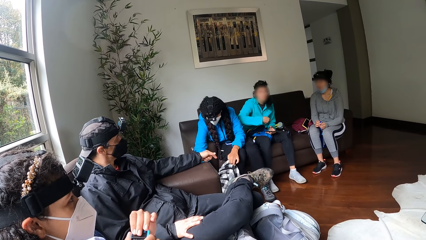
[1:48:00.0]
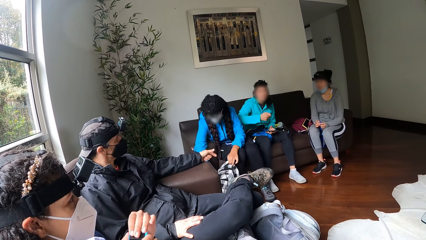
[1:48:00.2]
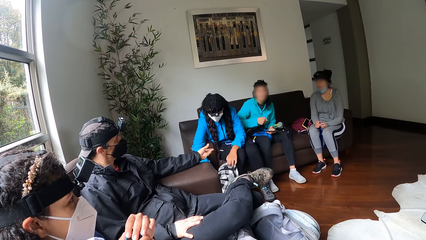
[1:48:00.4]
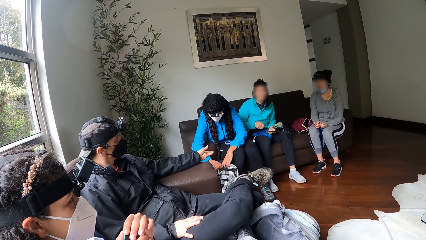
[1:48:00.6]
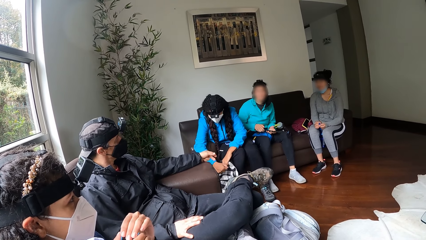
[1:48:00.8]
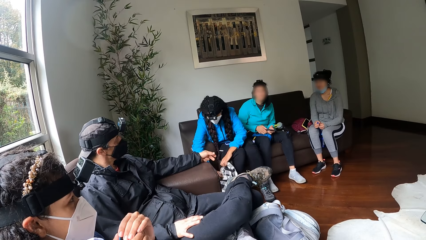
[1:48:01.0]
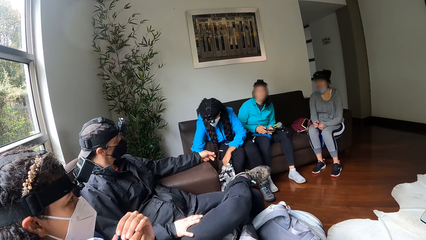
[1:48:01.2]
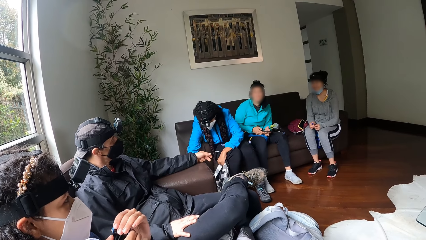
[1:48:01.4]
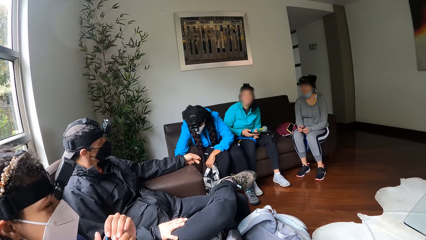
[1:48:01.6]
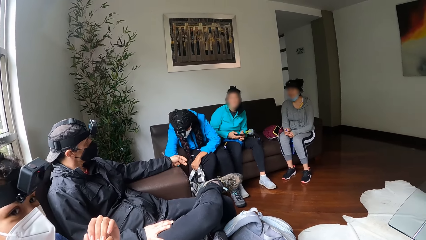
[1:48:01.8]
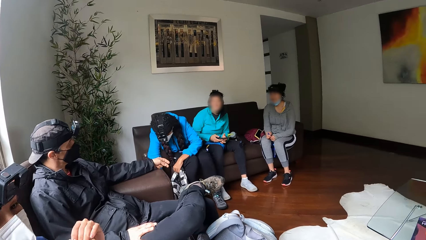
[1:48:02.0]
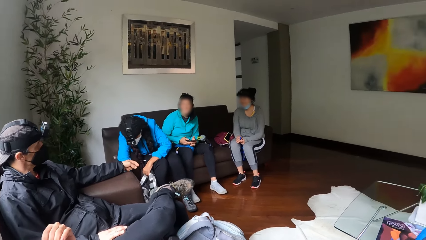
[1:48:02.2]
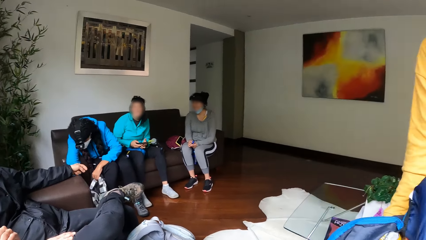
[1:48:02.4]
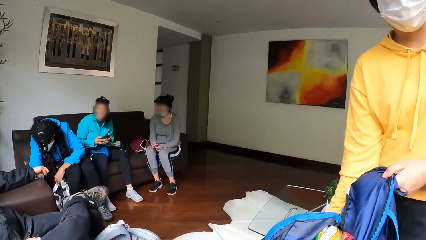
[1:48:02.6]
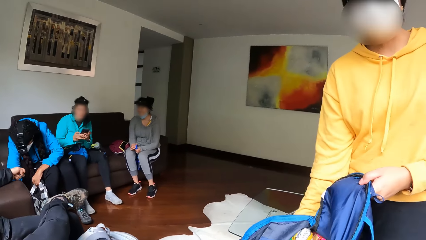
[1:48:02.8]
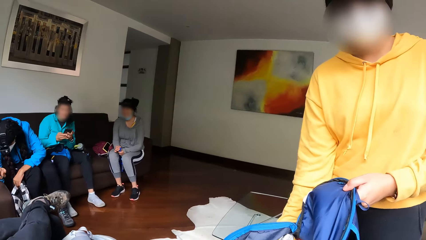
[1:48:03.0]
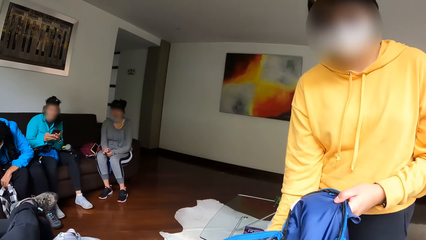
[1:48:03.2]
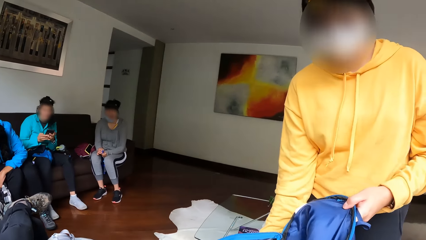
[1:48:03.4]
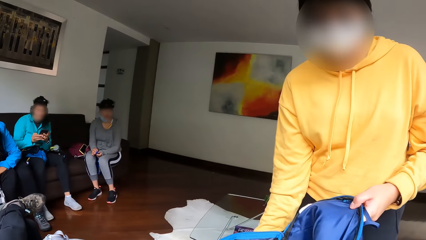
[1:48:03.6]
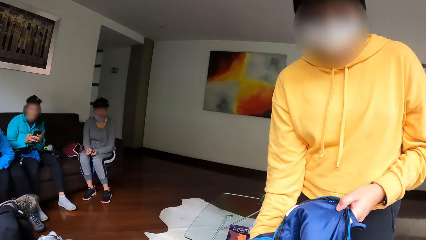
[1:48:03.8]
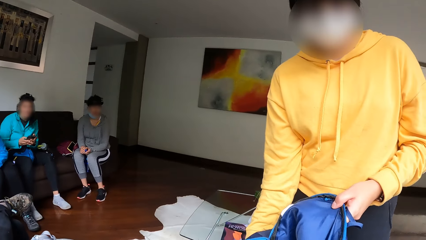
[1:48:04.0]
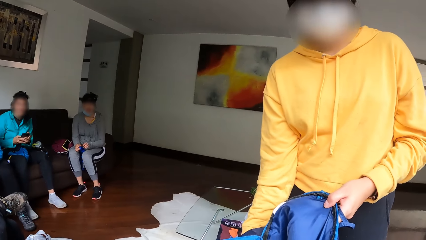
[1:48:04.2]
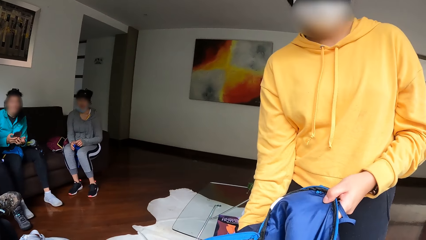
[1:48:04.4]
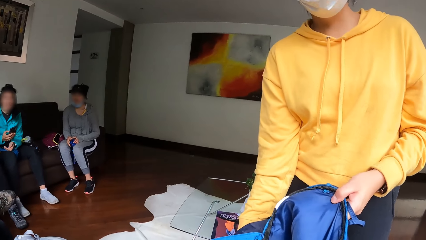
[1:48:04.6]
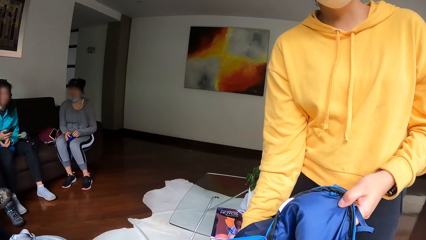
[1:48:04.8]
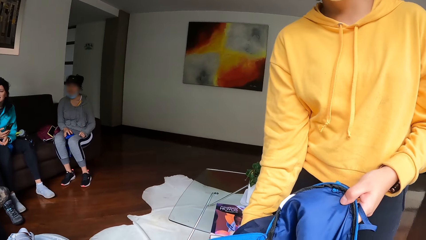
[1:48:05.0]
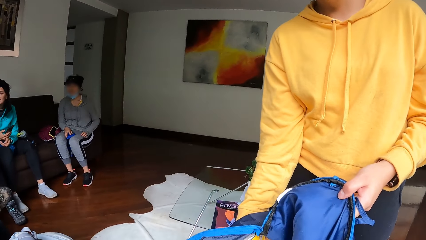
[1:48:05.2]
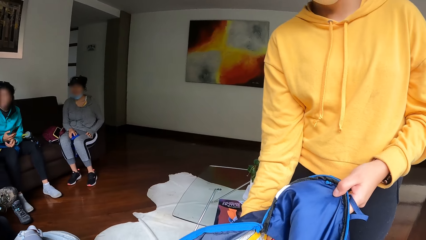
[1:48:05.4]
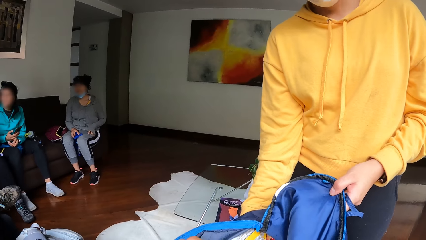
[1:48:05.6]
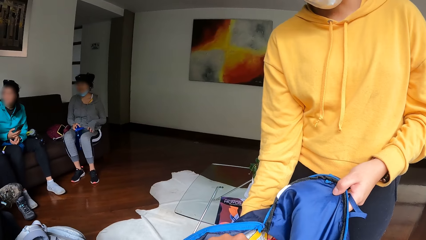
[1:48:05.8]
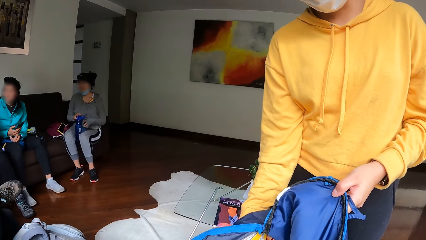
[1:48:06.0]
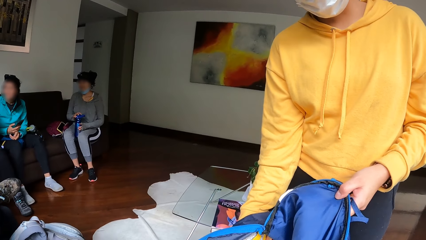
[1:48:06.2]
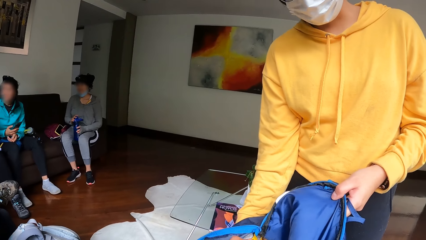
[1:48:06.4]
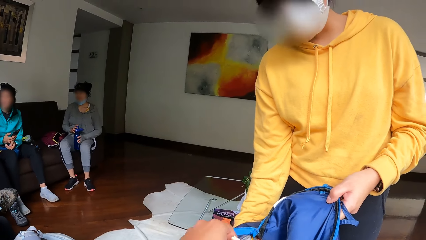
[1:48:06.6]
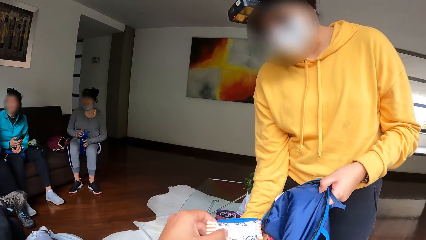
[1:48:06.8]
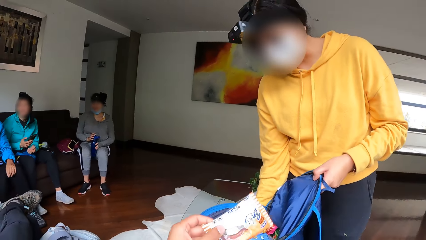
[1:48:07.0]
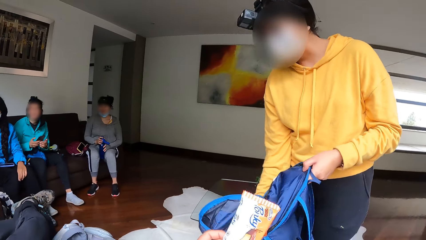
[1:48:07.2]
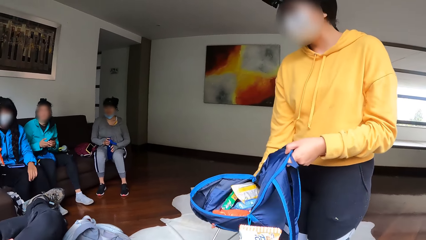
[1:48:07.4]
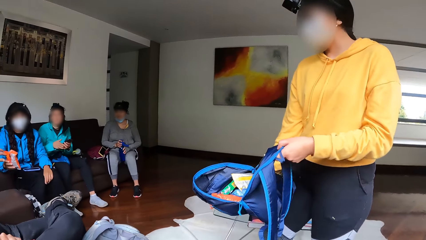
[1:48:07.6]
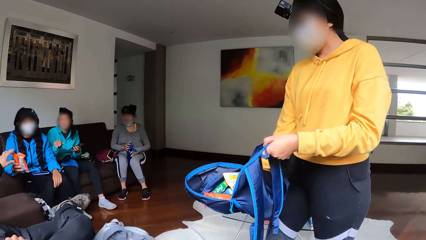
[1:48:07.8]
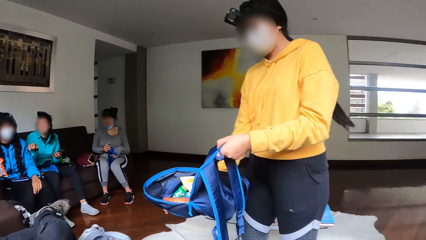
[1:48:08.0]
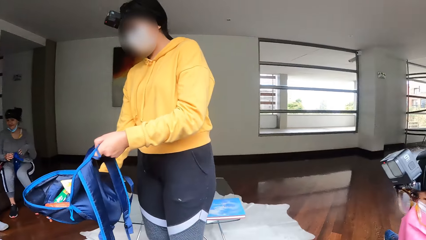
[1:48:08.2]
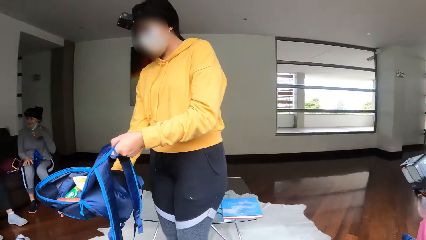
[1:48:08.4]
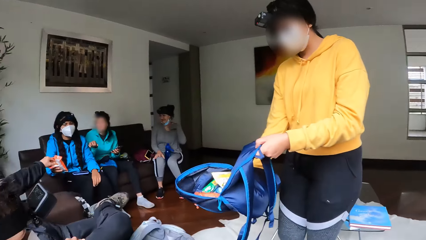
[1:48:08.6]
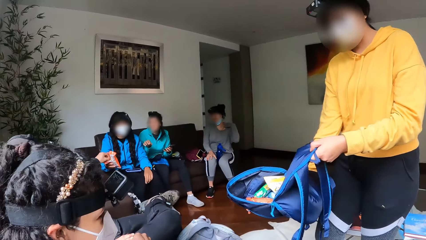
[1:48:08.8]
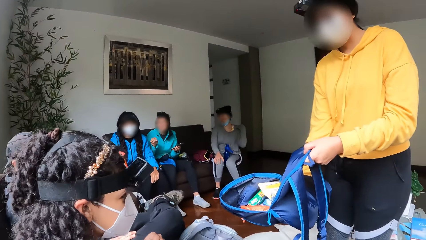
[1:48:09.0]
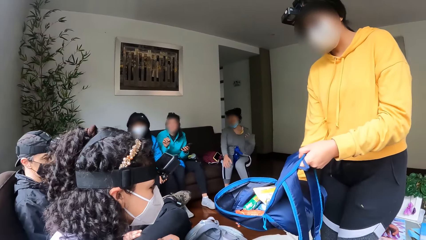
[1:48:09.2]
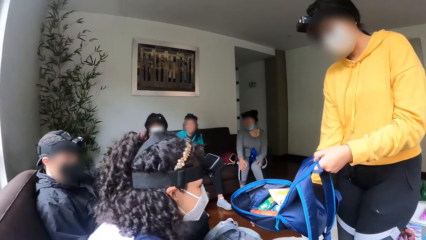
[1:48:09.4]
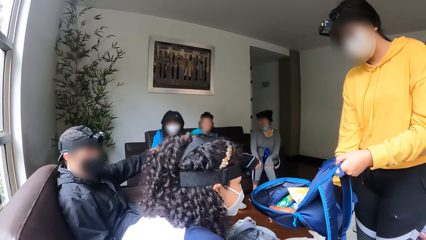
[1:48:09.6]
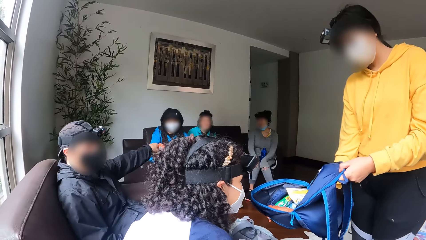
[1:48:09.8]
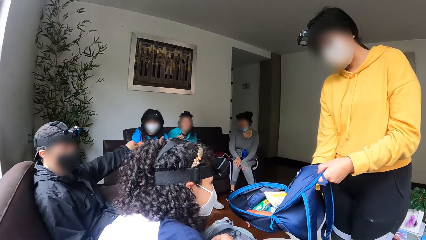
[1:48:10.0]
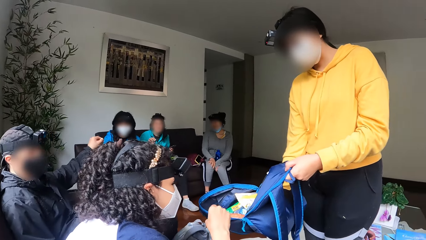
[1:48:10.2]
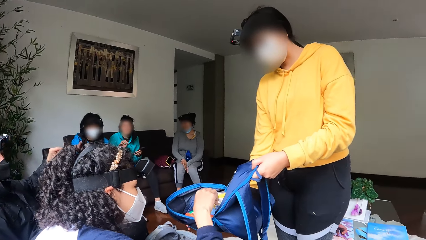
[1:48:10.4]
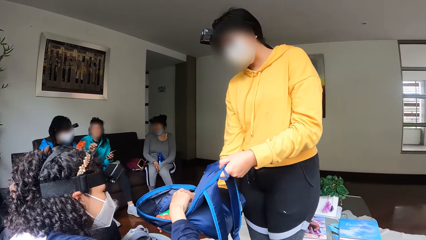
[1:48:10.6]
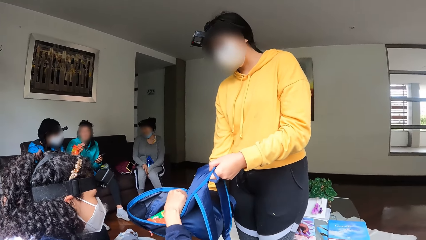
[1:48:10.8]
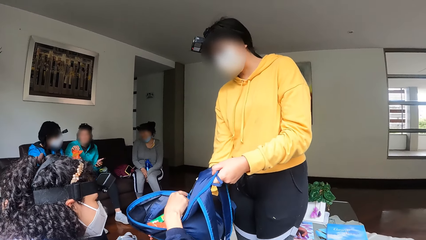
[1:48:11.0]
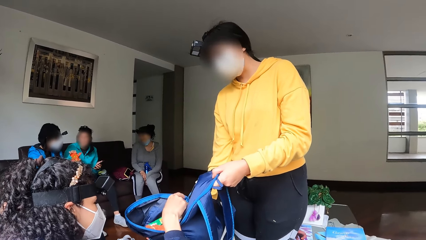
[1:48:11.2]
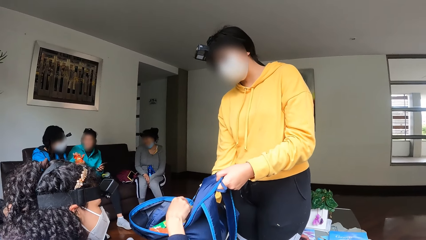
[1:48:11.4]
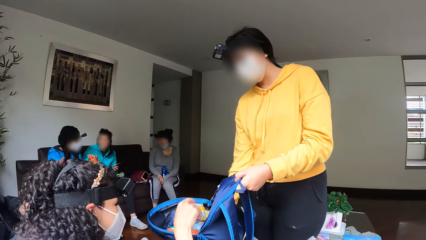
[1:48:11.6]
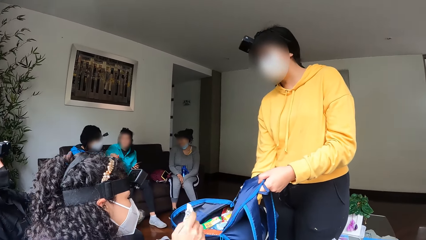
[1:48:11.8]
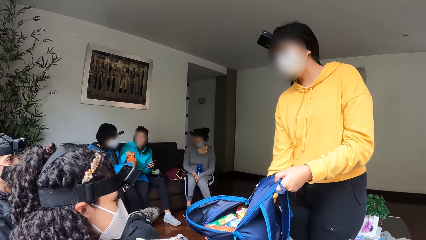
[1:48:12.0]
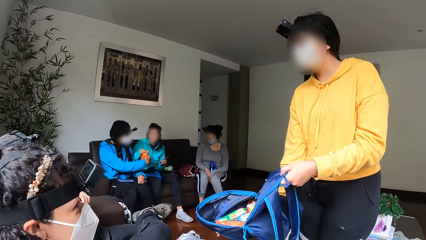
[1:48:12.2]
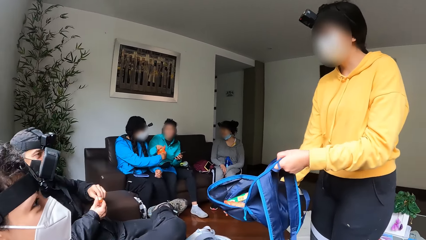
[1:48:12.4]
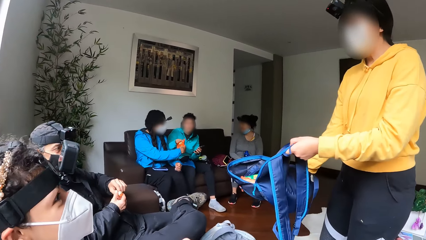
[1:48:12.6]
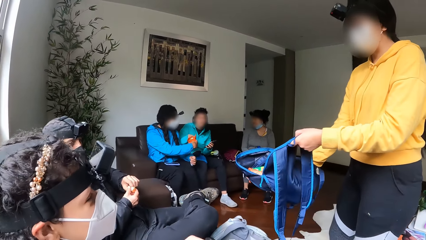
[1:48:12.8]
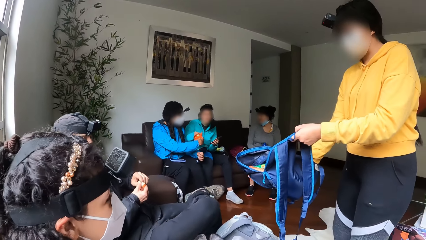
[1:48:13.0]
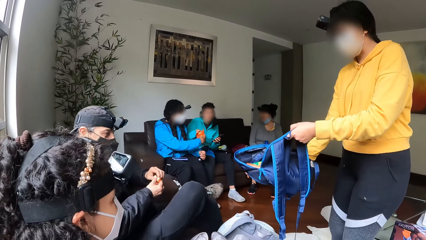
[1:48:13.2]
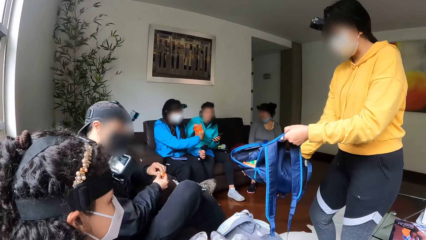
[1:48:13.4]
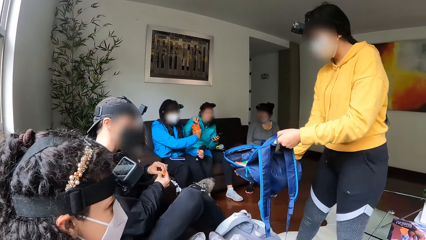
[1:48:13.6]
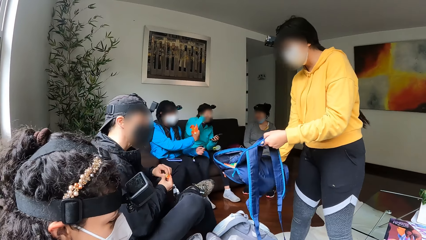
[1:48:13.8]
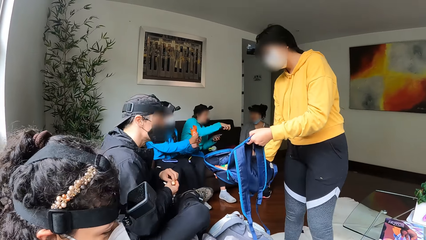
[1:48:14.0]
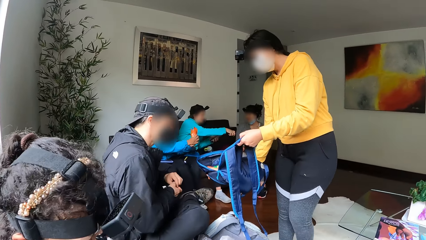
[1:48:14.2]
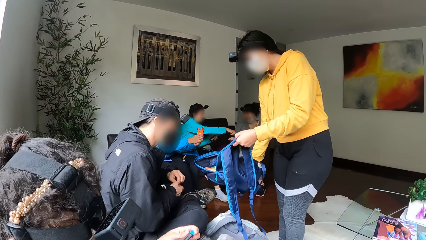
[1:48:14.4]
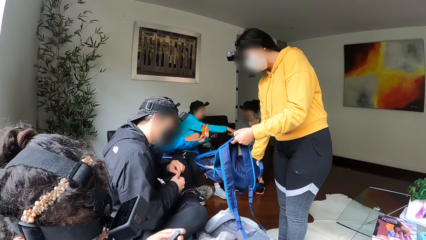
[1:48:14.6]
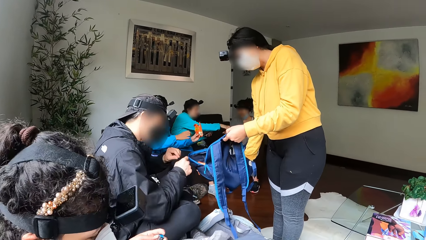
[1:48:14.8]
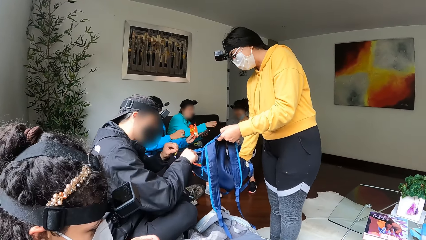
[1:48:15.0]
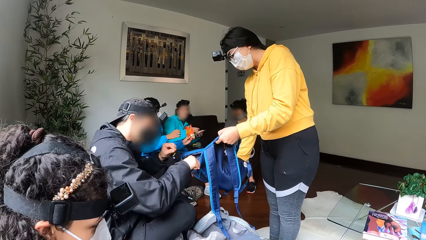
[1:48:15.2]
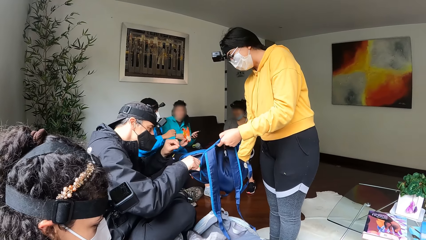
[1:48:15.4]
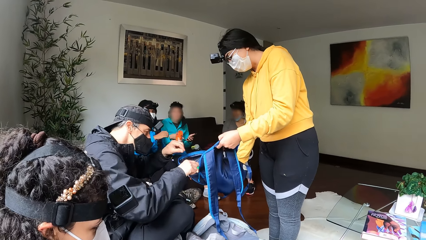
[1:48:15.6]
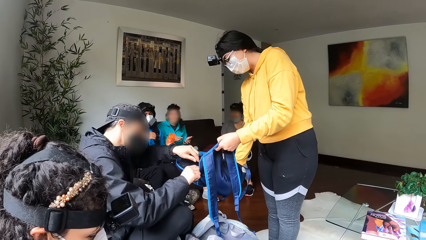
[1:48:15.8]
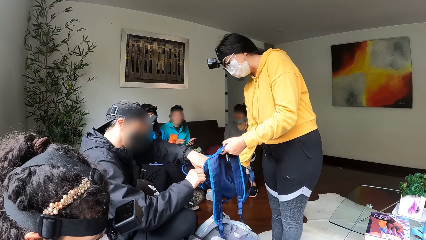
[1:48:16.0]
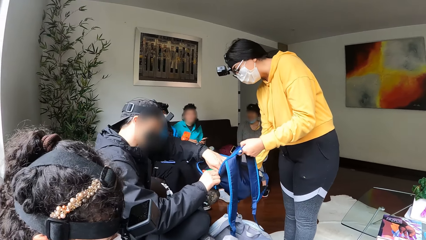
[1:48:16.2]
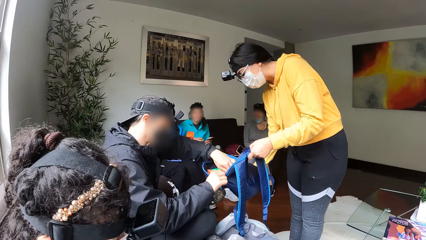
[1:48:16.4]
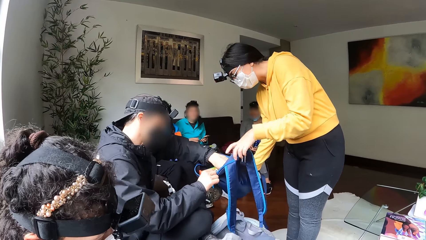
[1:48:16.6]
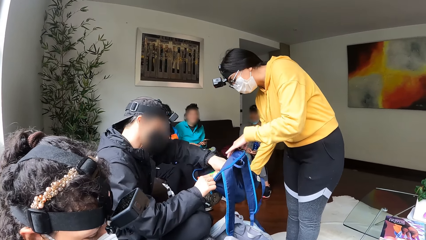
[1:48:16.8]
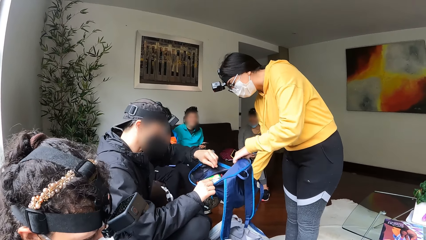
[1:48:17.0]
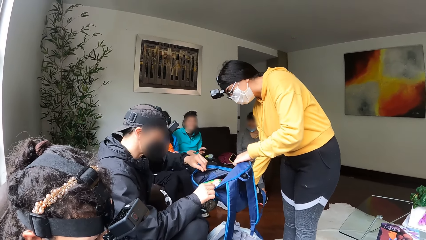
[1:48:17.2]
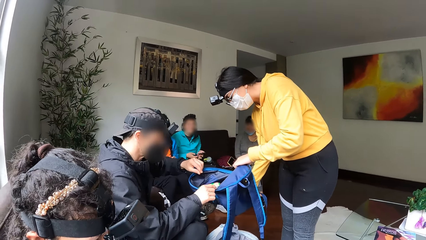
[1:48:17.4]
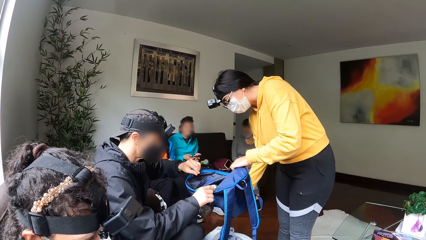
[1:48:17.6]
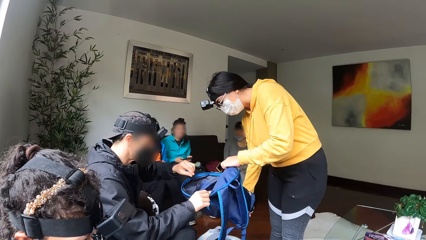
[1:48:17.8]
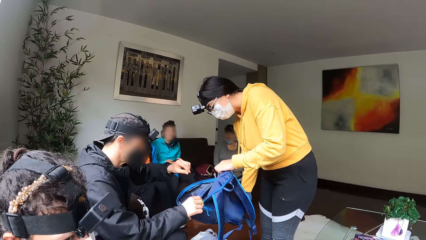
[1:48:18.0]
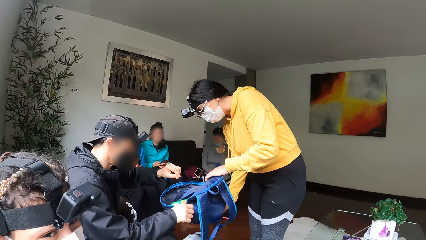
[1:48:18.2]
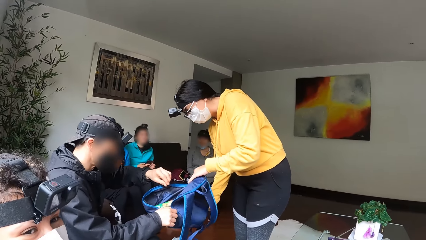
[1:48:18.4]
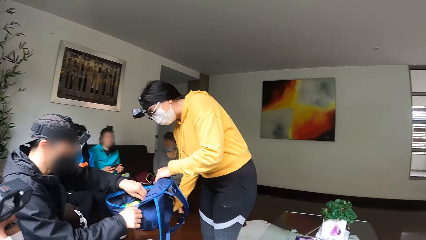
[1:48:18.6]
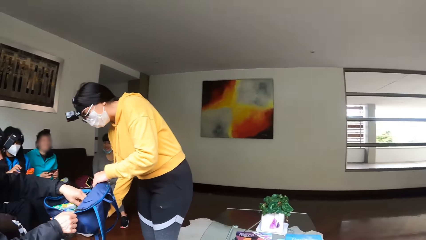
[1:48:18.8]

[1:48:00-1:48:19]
A woman unzips the bag with her right hand. Another woman holds a bag in both hands. The camera wearer takes a biscuit from the bag with the second woman with his left hand. He looks around. A man takes a biscuit from the first woman with his left hand. A third woman takes a biscuit from the bag with the second woman with her right hand. A fourth woman takes a biscuit from the first woman with her right hand. The fourth woman passes the biscuit from her right hand to a fifth woman. Another man touches the blue backpack with his right hand. A third man picks up the snack.
